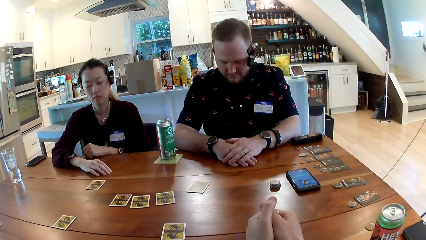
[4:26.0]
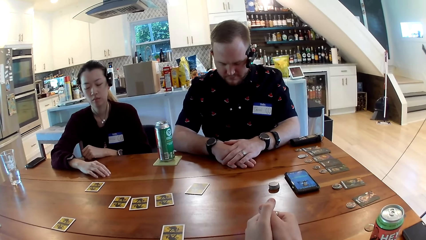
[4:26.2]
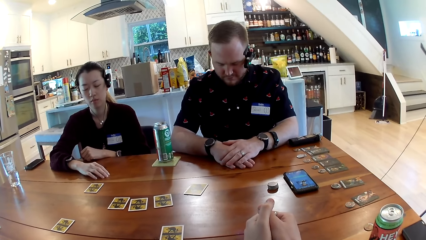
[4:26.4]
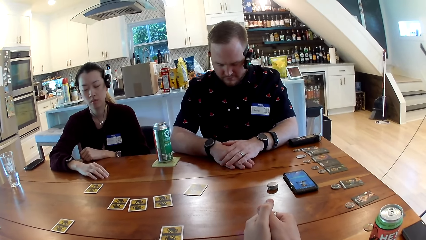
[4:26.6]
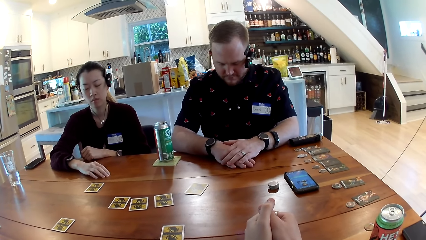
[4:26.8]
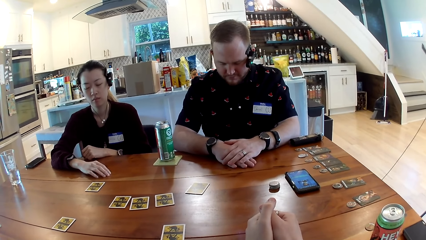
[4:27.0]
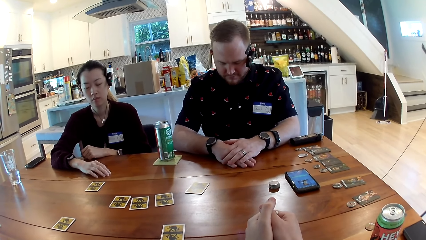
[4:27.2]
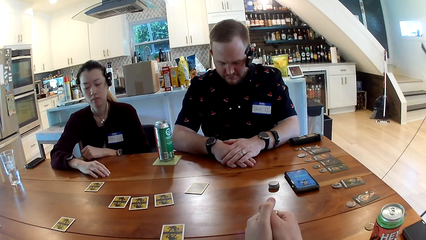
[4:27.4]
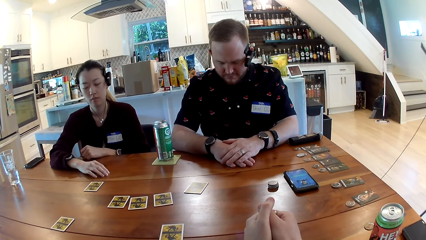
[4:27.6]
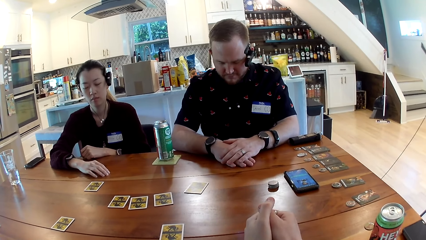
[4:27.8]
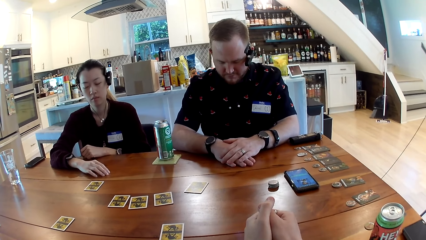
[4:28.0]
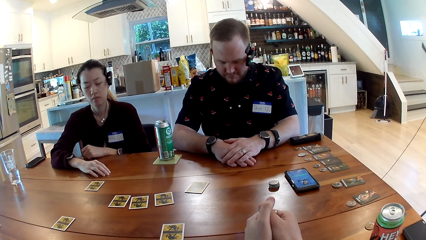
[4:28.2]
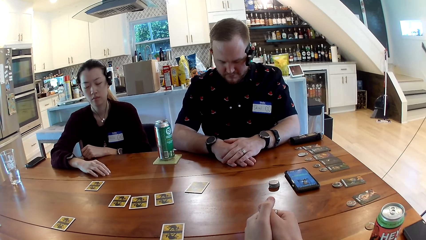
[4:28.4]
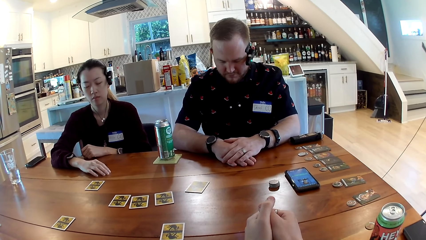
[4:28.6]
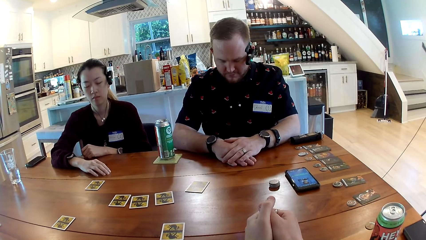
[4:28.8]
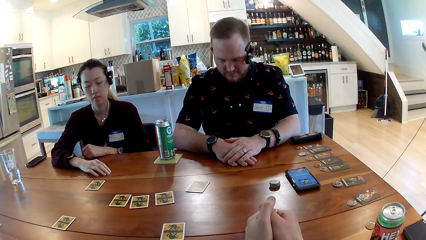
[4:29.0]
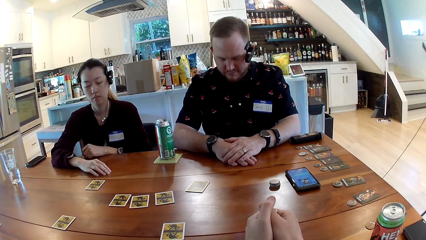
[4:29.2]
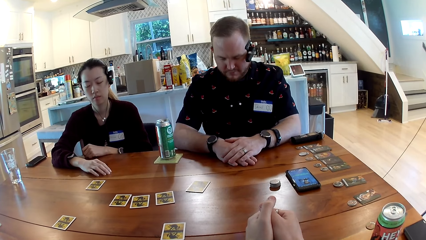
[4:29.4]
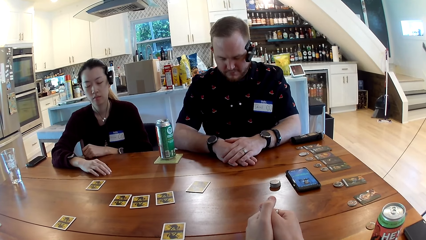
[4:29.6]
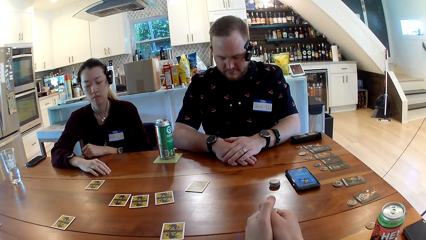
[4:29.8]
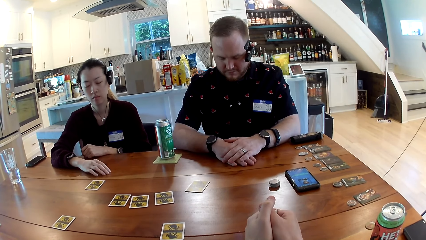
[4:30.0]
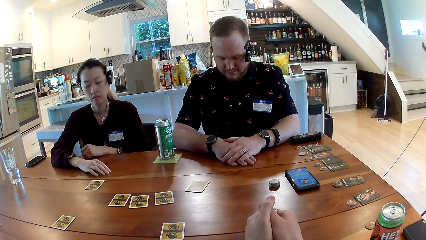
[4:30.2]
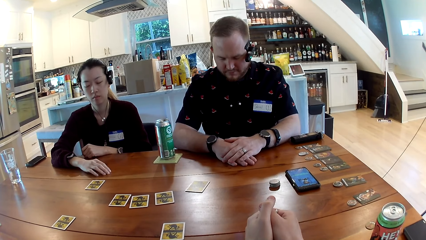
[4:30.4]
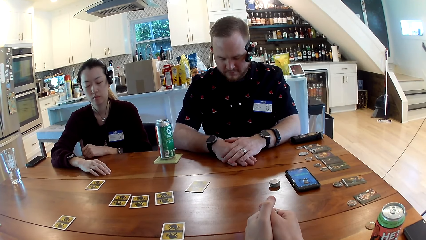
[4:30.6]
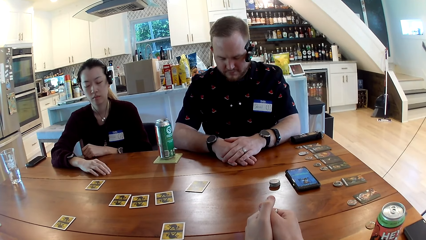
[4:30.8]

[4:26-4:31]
The camera wearer stays still on the table.

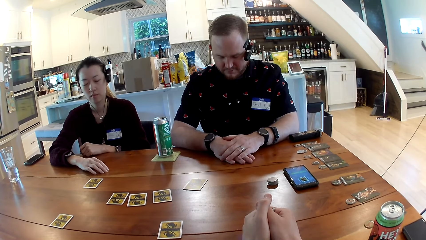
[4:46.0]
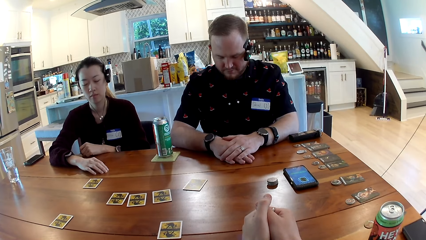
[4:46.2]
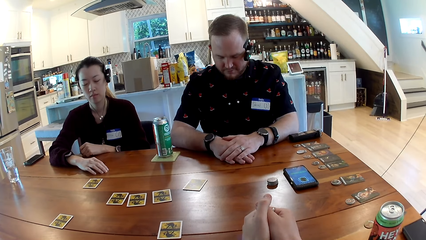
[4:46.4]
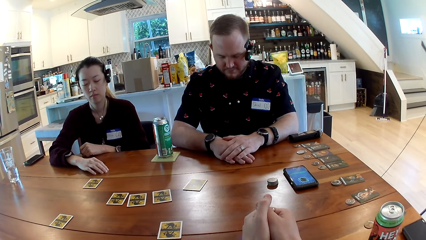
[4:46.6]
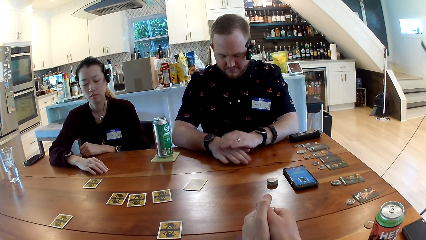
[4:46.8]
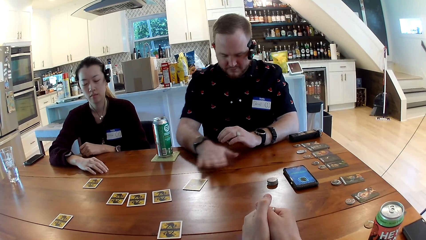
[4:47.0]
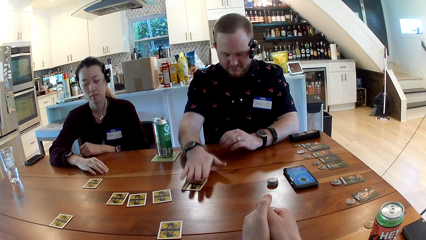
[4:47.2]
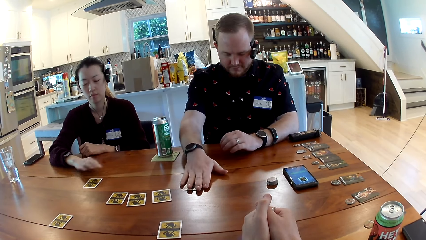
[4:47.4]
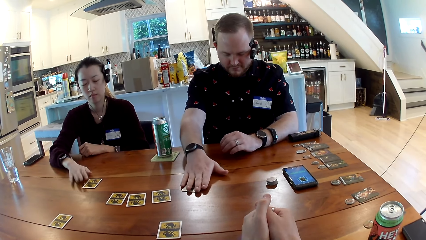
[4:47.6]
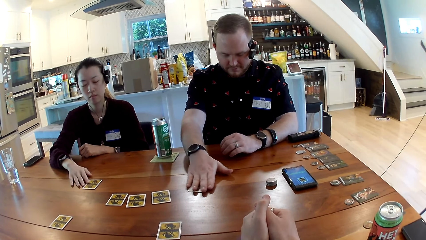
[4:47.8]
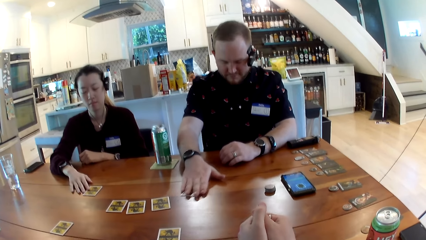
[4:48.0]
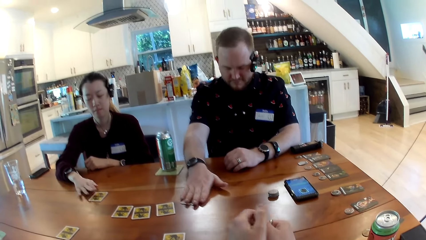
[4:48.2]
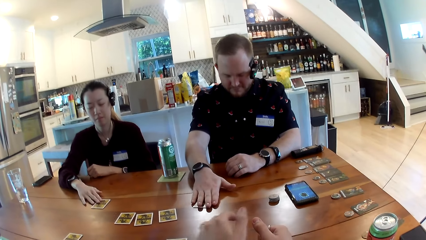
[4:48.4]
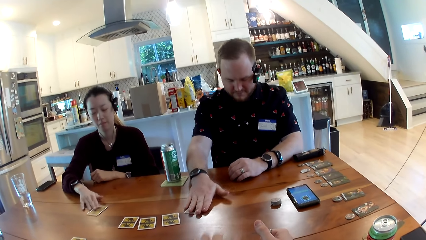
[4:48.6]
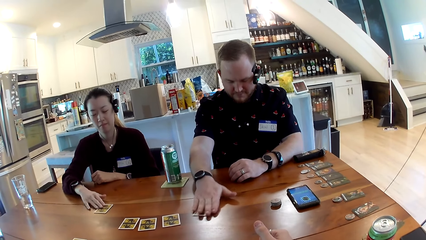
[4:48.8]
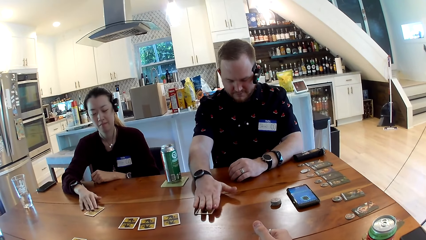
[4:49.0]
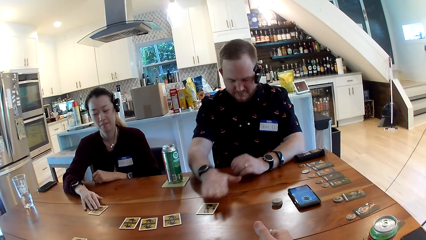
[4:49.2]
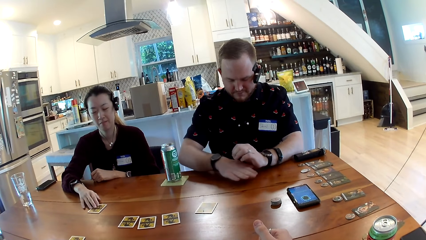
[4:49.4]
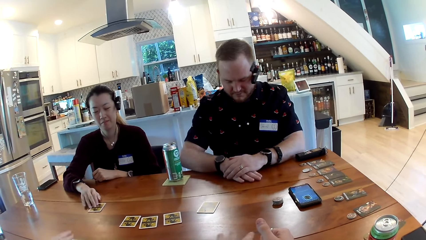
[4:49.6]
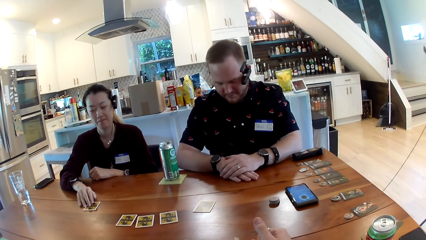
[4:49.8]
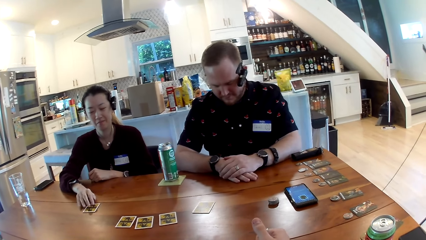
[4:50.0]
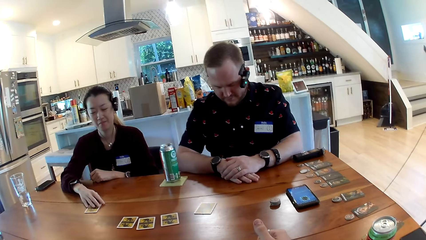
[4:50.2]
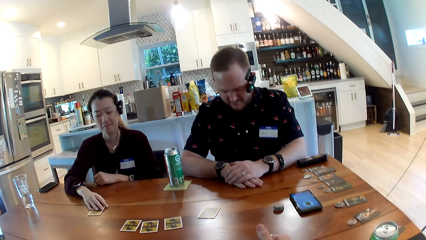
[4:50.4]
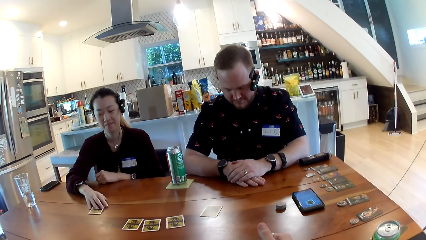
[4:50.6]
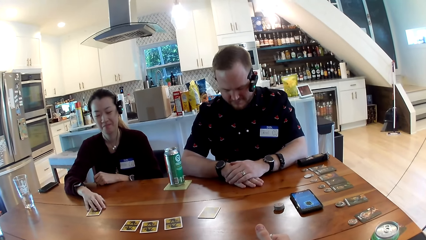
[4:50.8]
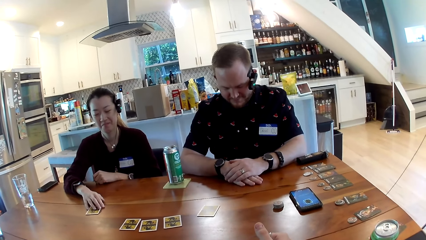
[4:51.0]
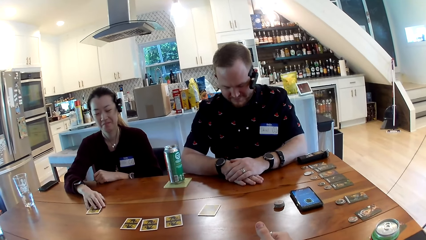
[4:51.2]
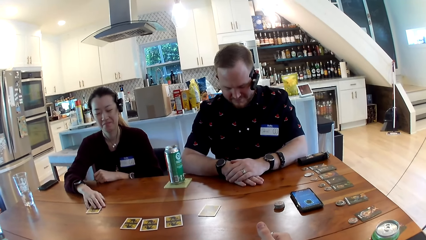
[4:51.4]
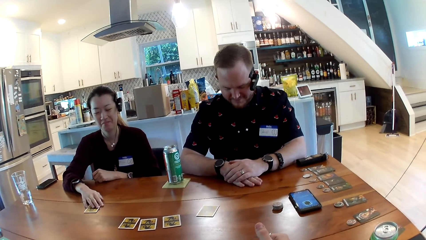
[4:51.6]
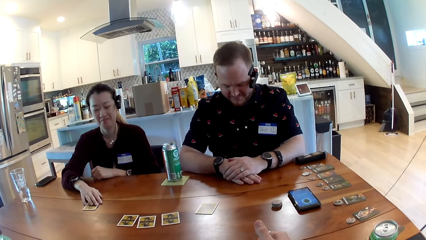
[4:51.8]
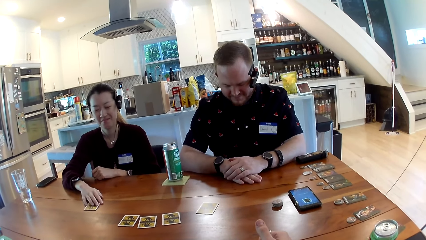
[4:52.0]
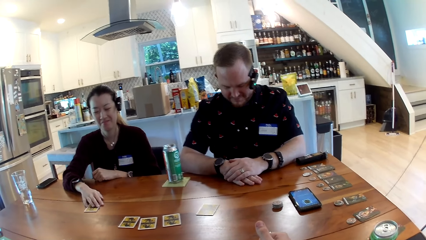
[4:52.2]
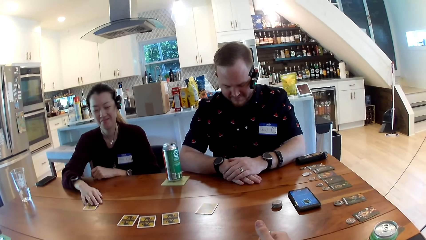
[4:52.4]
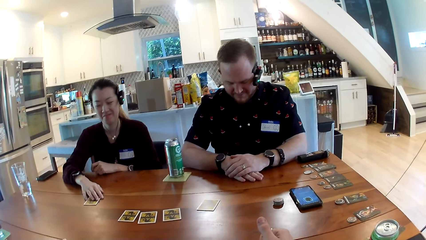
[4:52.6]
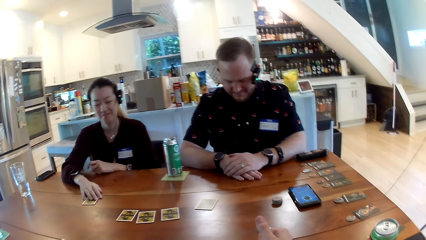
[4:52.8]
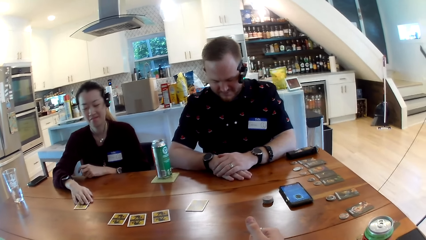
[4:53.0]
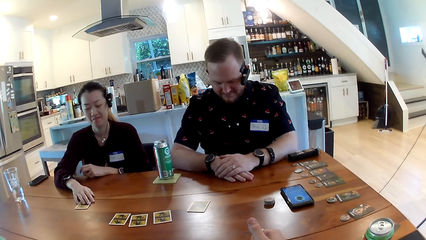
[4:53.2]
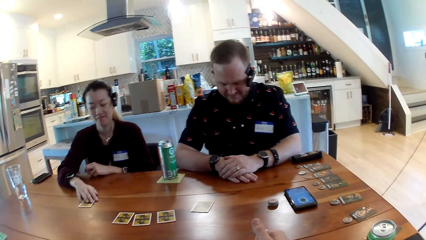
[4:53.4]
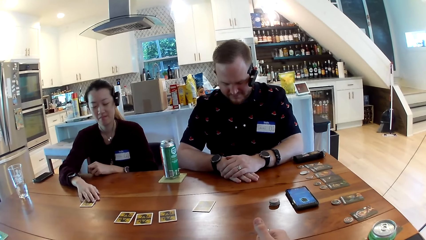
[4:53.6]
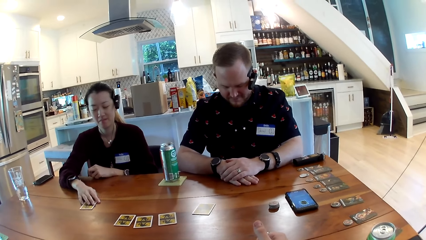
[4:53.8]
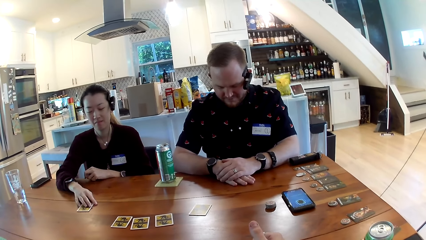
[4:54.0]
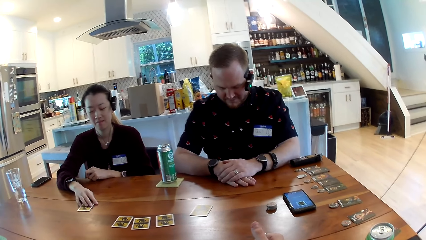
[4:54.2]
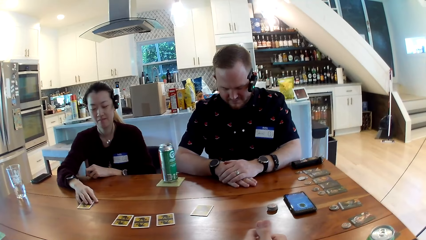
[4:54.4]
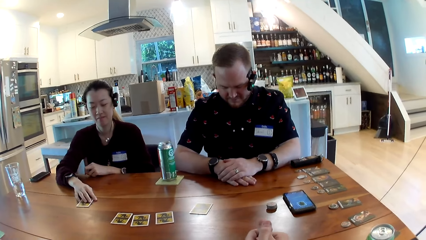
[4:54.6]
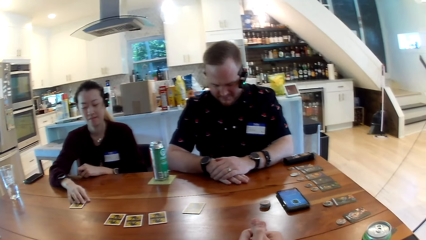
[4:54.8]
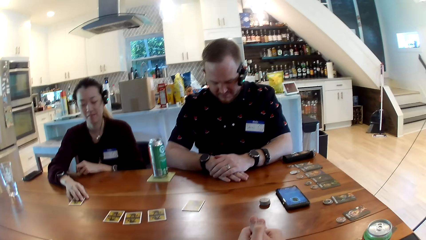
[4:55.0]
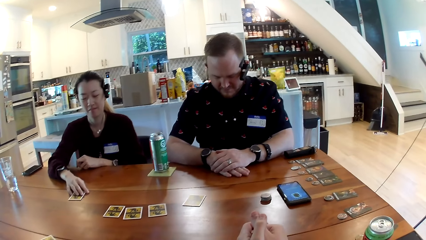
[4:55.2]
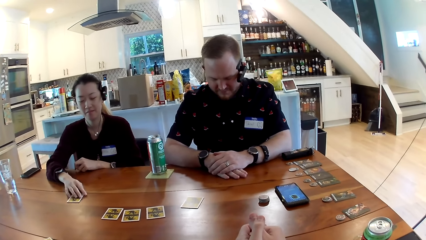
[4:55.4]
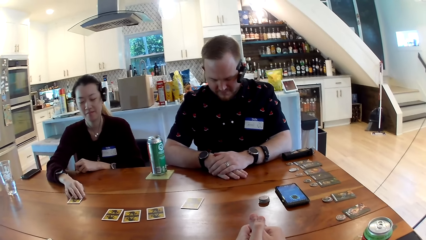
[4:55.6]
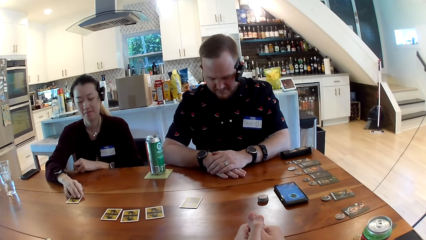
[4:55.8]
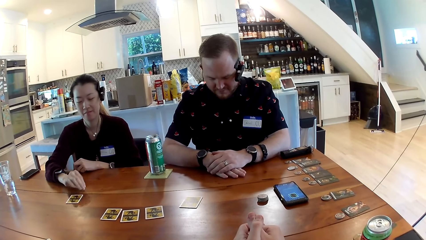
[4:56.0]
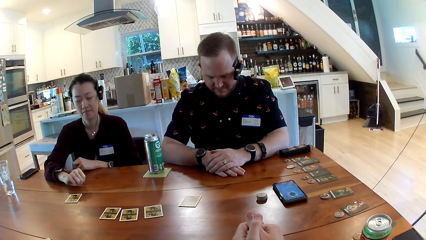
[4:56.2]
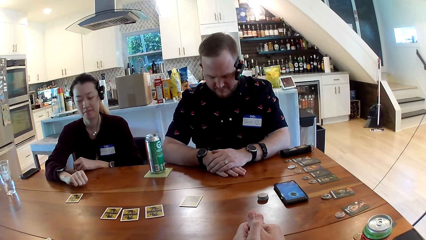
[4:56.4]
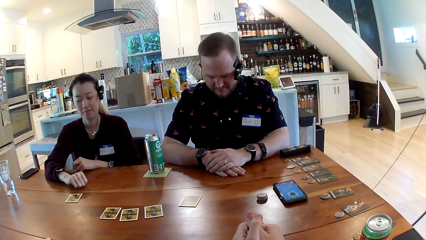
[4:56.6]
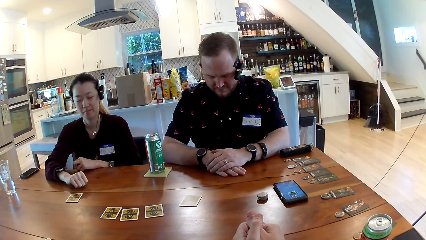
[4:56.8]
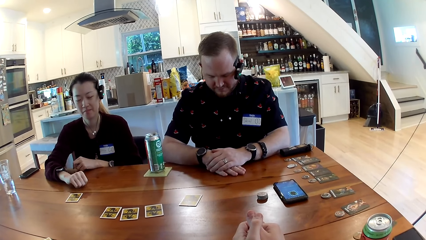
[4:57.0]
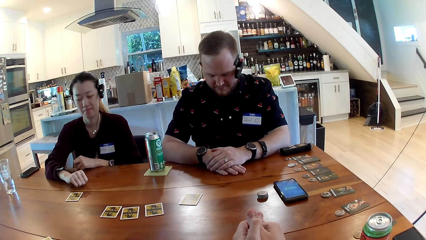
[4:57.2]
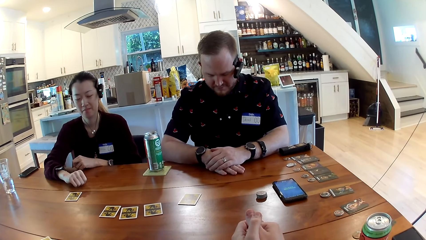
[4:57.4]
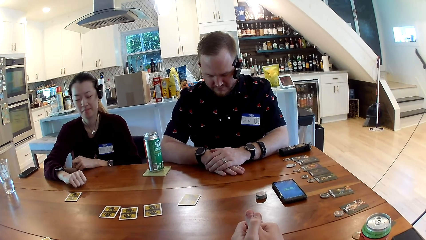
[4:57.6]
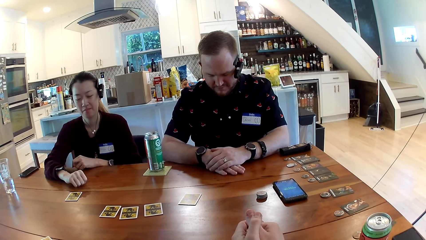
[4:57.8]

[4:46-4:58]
A man places his right hand on a card on a table. The man moves the card around on the table with his right hand. A woman touches the table with her right hand. The woman touches a card on the table with her right hand. The woman moves the card around on the table with her right hand. The camera wearer looks around.
